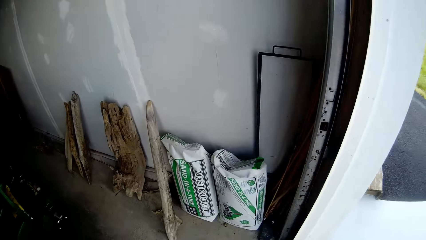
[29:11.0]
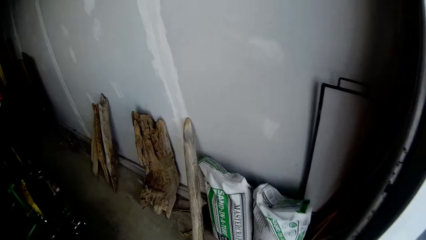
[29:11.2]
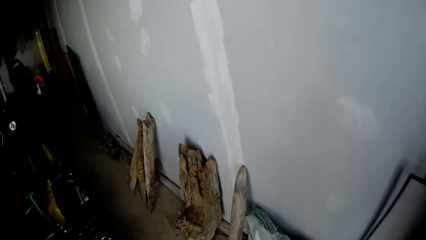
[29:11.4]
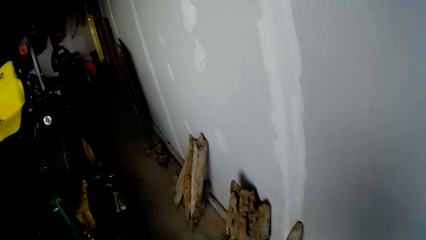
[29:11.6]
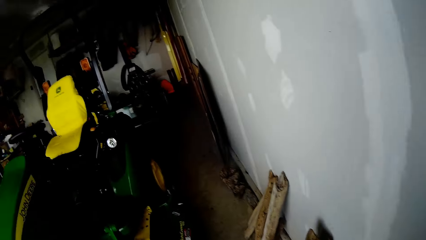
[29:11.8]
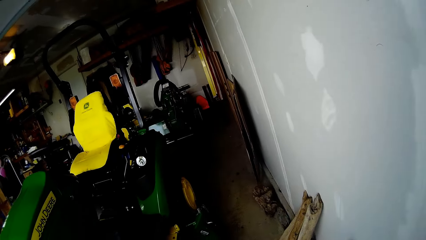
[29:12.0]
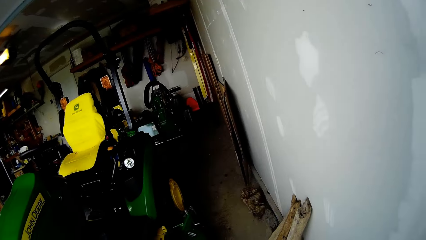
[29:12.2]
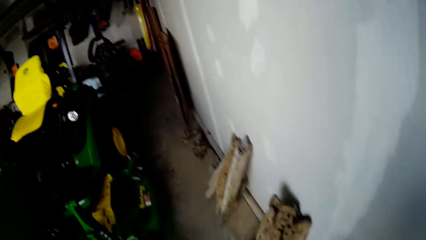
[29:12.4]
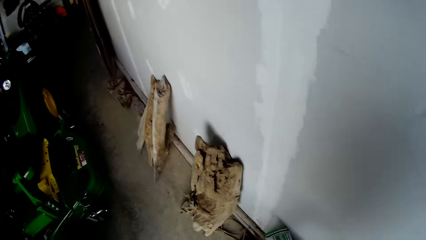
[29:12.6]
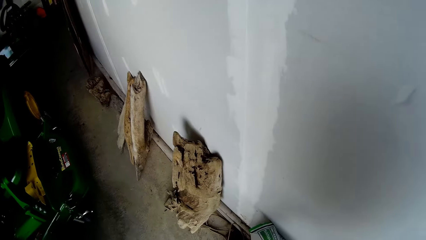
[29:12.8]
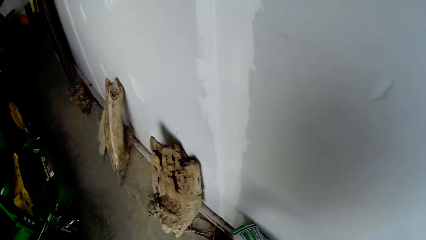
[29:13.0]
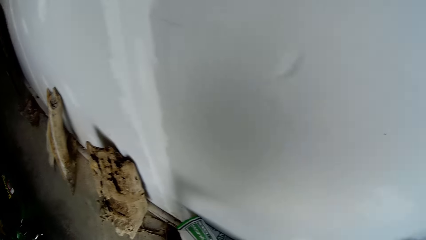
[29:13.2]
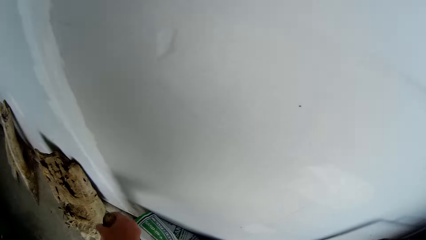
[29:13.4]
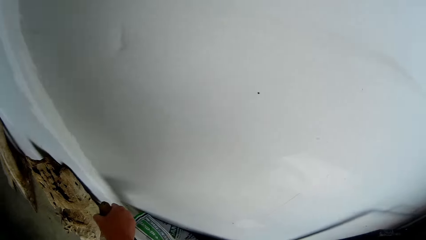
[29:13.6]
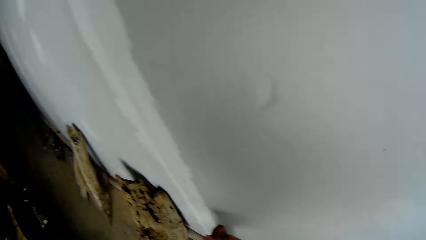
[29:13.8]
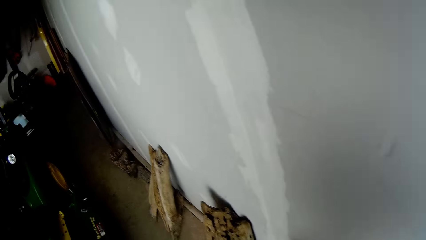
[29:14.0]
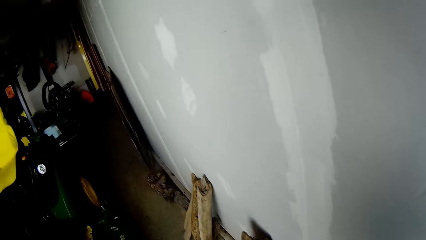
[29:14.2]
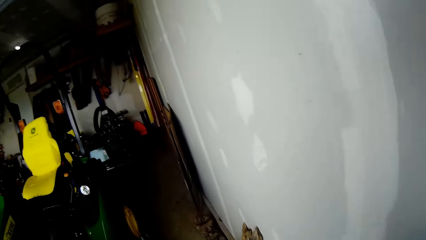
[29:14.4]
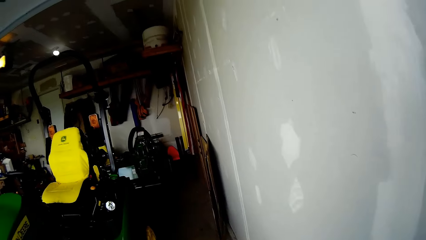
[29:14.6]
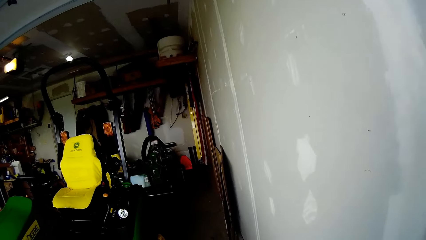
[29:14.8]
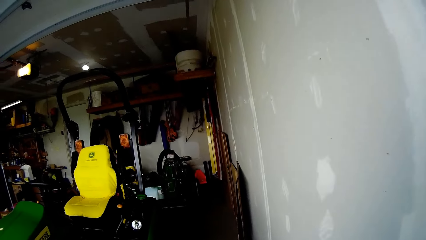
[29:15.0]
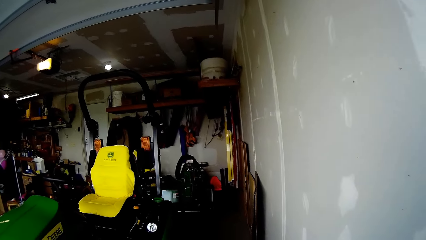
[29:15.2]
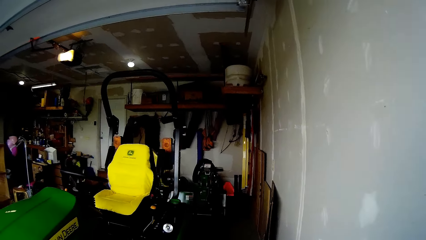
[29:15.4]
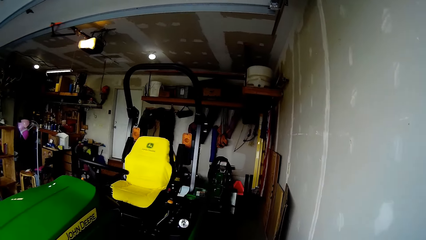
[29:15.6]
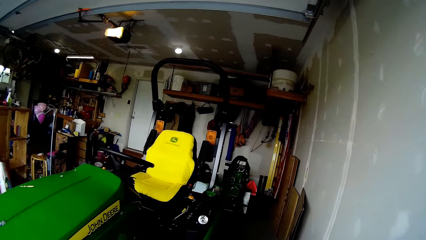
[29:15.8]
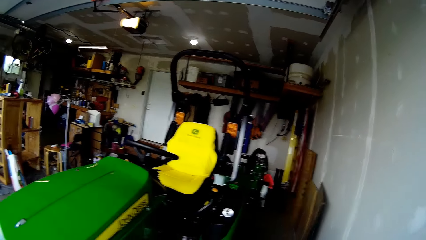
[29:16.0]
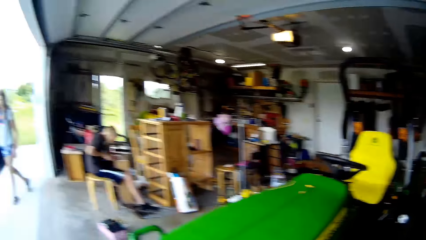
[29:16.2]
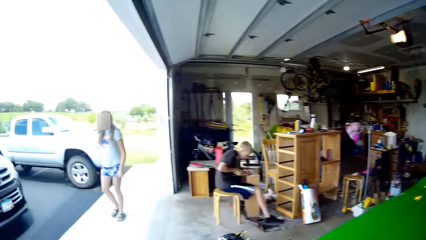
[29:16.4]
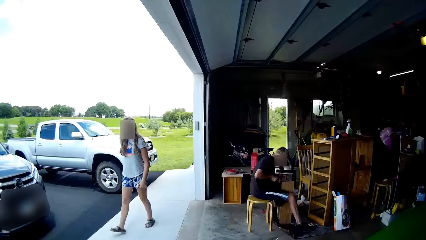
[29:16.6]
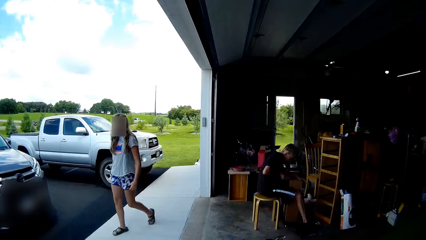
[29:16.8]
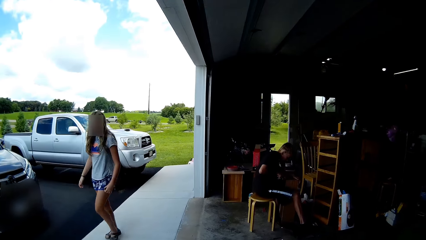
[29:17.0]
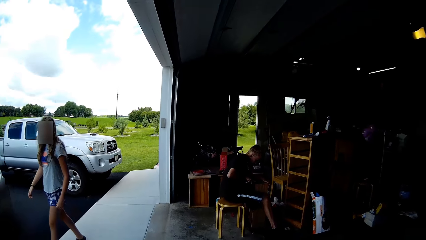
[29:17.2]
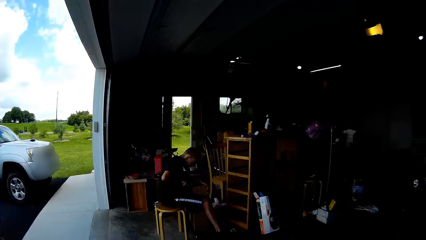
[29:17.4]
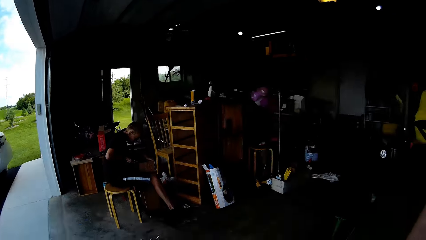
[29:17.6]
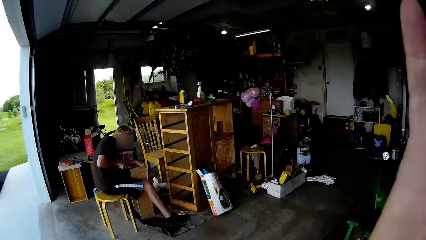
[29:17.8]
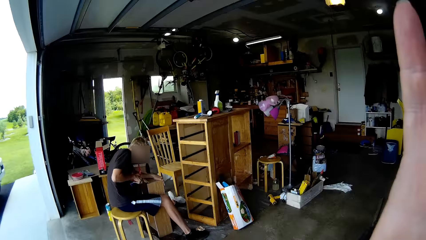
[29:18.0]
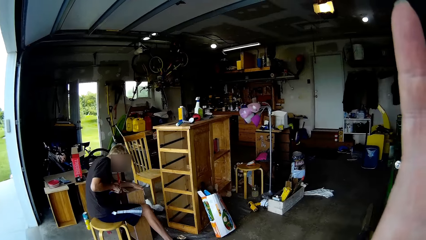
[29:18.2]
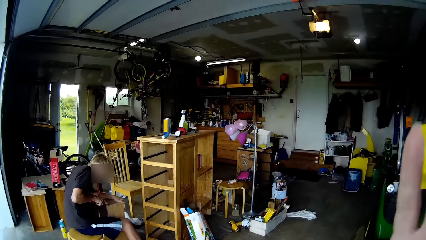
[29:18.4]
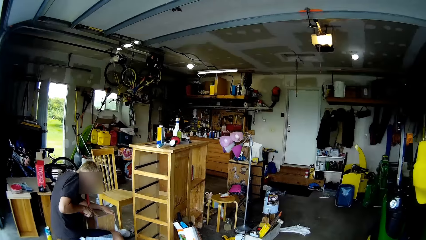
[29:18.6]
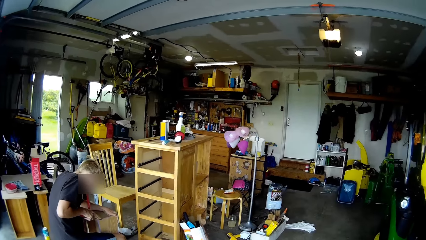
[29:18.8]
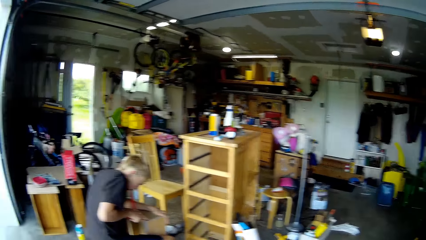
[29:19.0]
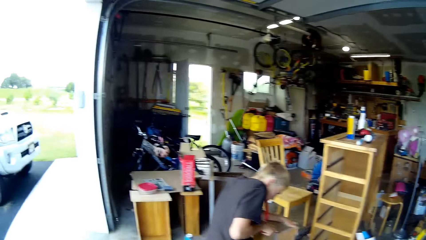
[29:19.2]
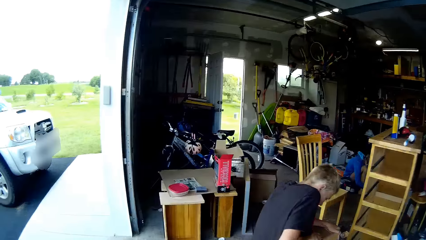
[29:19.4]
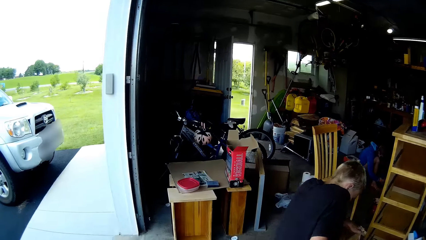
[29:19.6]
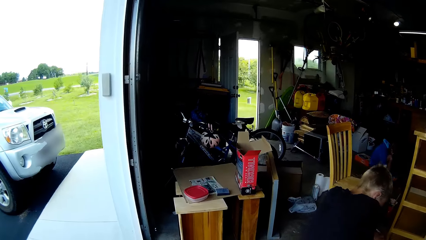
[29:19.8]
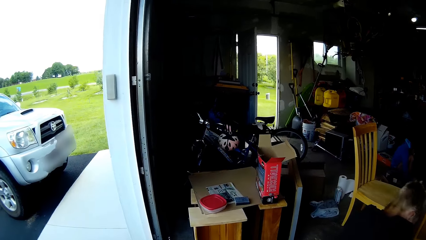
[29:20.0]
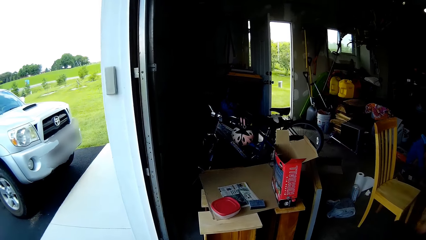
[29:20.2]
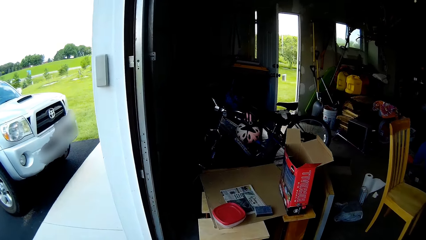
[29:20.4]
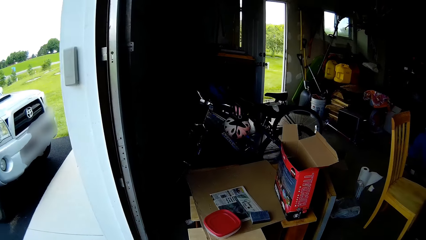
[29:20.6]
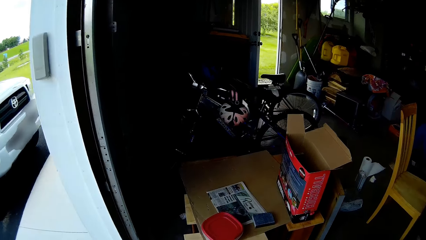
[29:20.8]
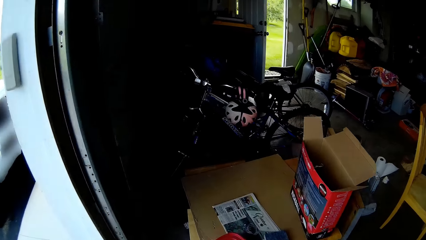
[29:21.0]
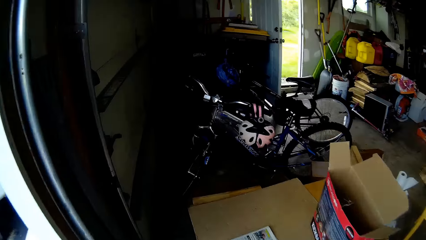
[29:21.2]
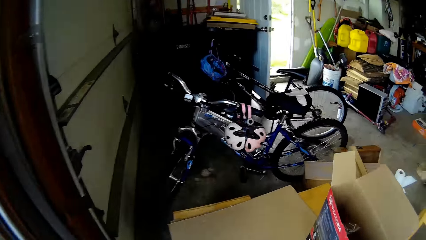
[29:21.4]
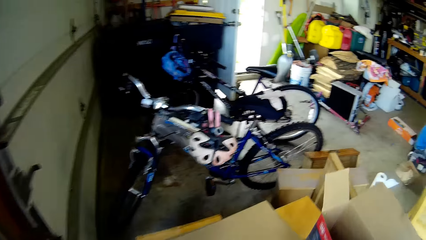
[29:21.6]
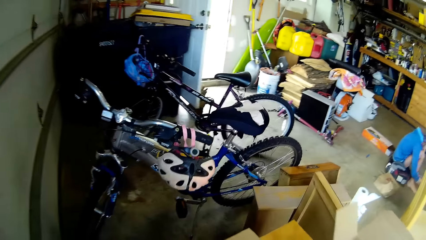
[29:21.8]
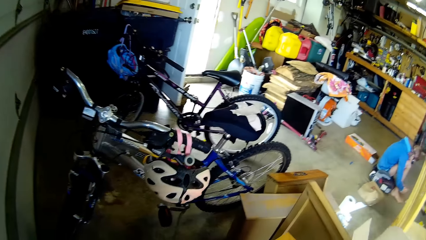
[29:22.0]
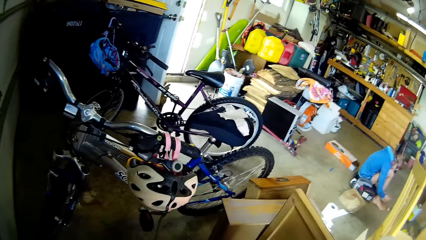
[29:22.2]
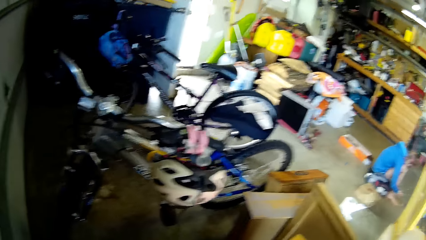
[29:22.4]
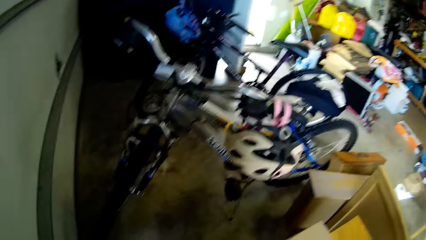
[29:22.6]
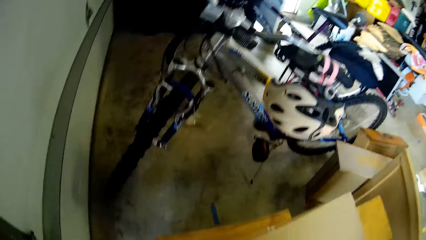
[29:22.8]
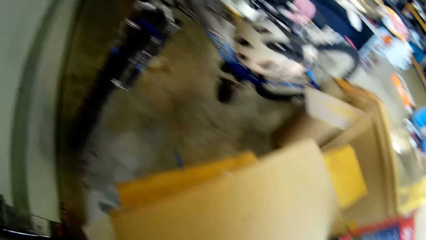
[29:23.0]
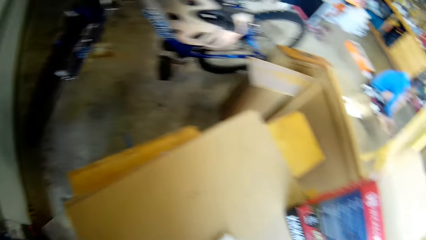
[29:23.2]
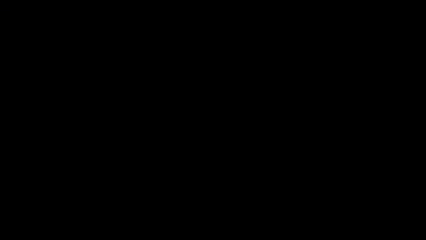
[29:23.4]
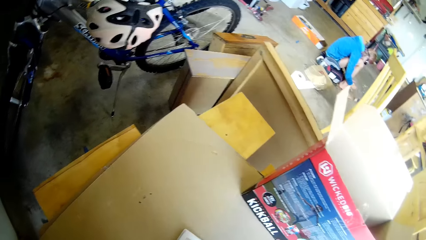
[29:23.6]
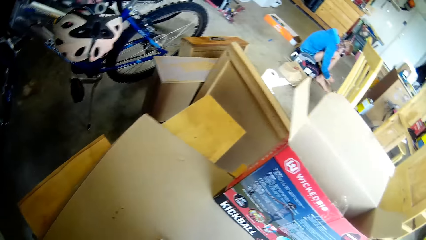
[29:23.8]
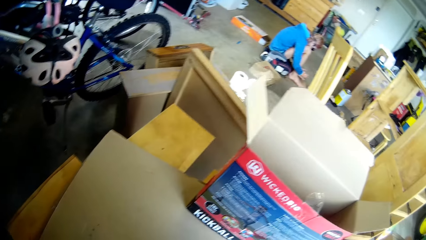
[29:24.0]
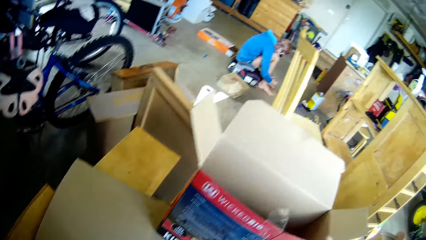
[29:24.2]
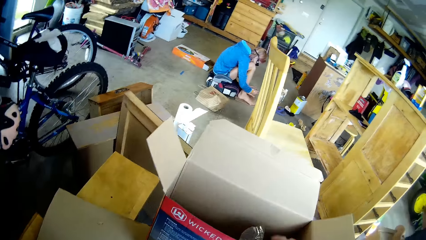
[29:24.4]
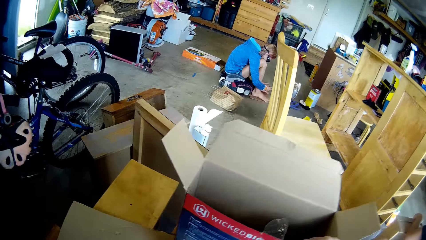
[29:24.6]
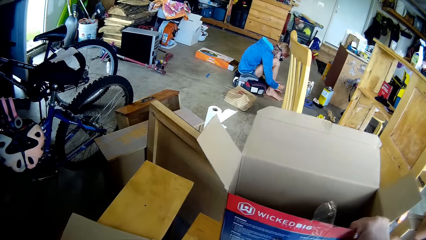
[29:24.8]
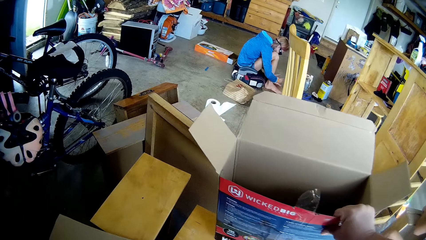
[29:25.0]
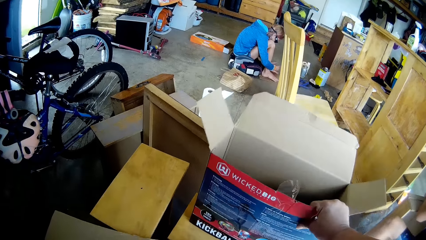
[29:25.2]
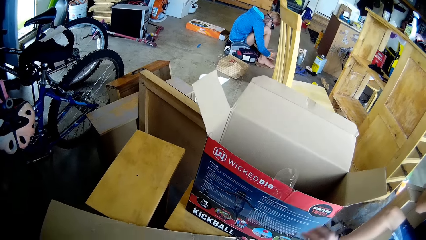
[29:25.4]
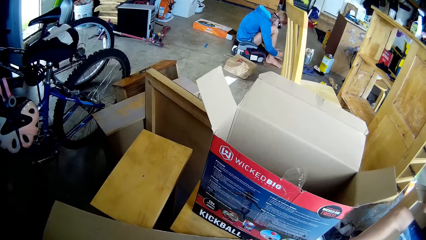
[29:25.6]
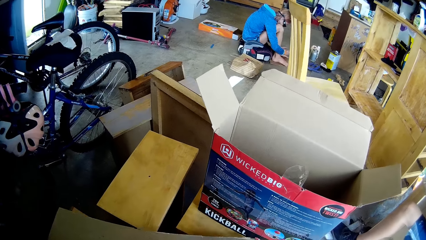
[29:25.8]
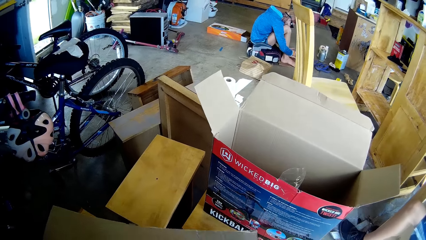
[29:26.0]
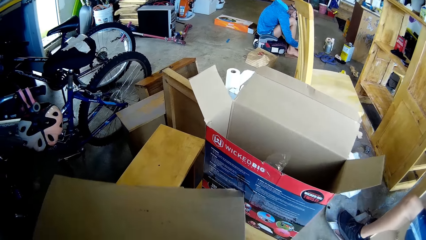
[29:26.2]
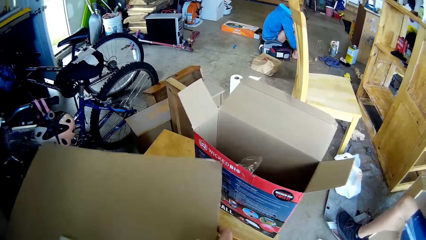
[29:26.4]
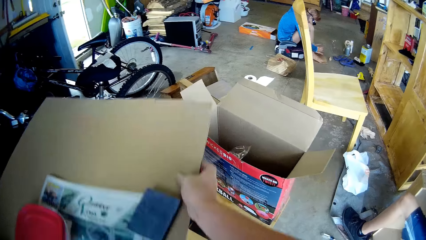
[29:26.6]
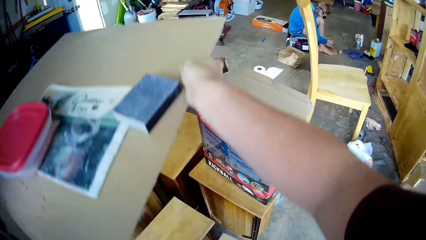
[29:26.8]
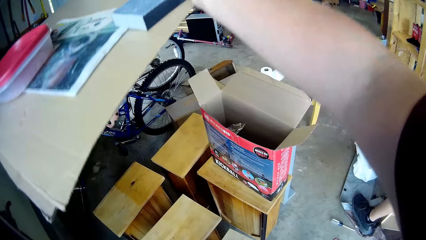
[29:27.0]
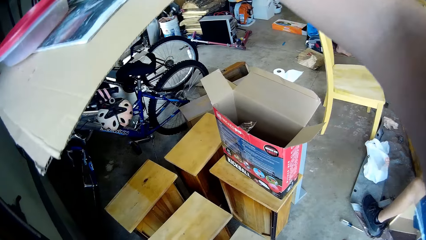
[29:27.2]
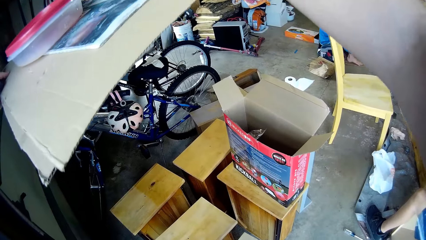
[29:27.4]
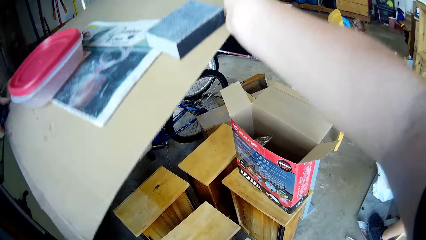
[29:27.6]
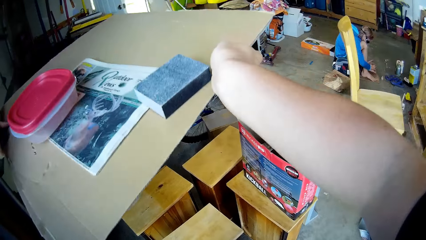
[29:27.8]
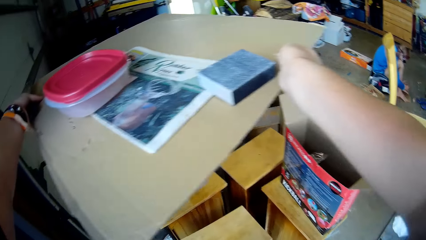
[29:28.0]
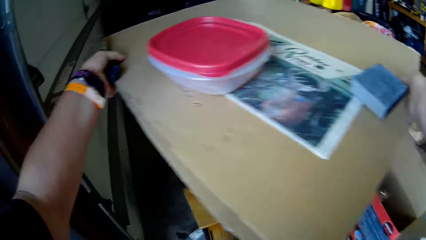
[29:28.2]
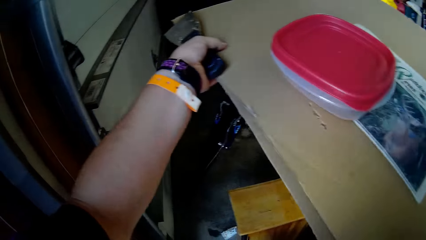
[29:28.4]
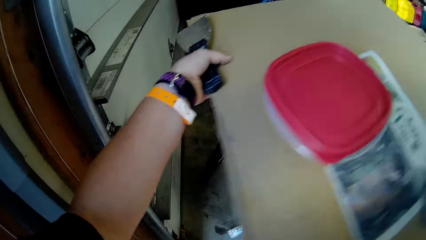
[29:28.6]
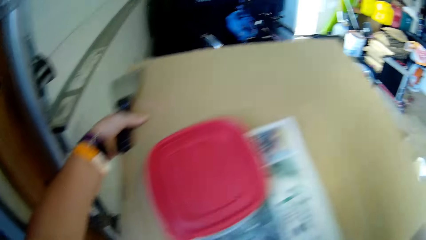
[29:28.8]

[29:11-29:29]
A child walks outside the room. A man sits down on the chair. The camera wearer walks in the room. They move a wicked big box. They lift up the box from the table. They pick up a piece of cardboard box. They return the box down.
